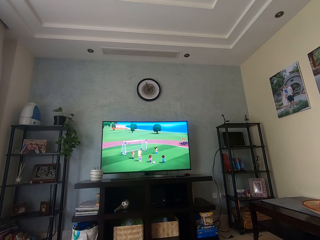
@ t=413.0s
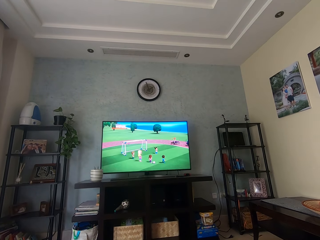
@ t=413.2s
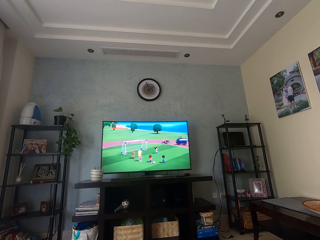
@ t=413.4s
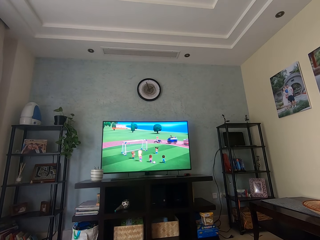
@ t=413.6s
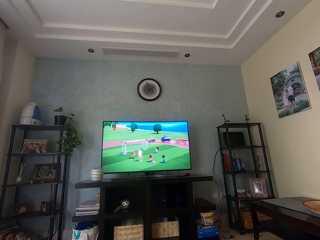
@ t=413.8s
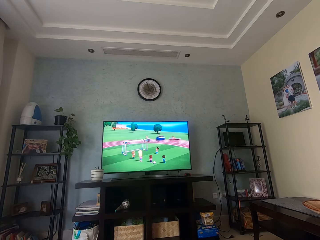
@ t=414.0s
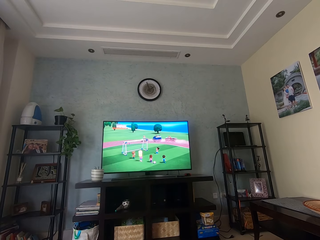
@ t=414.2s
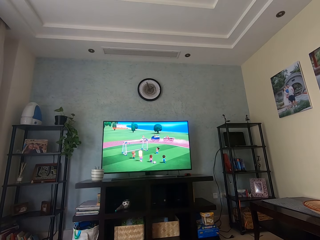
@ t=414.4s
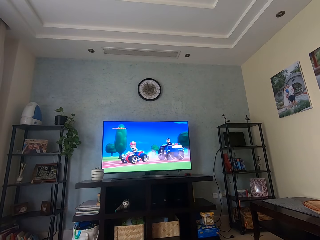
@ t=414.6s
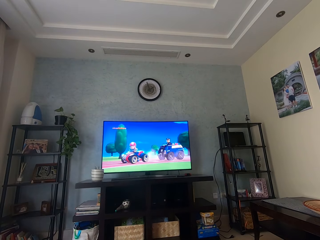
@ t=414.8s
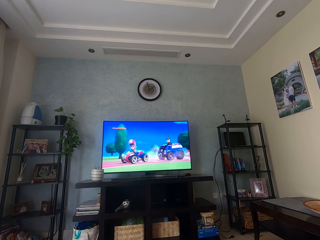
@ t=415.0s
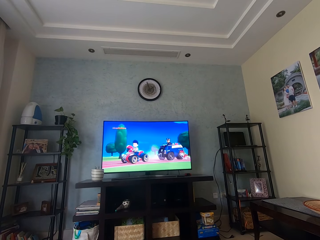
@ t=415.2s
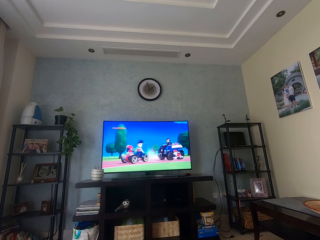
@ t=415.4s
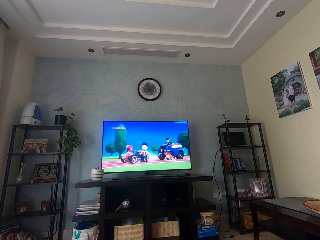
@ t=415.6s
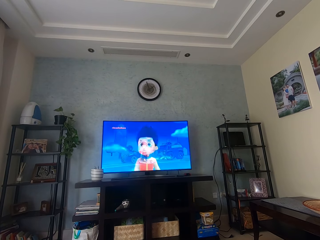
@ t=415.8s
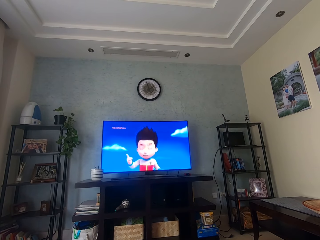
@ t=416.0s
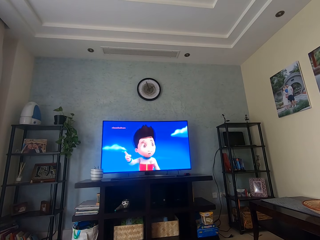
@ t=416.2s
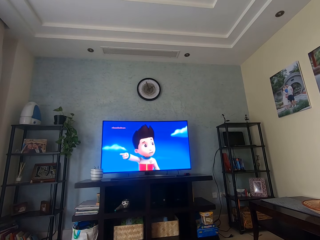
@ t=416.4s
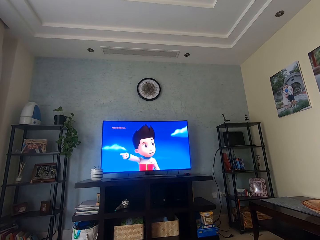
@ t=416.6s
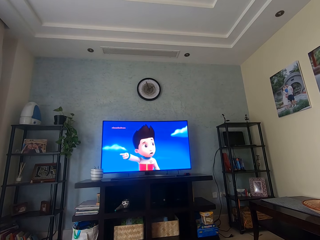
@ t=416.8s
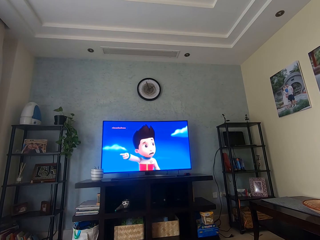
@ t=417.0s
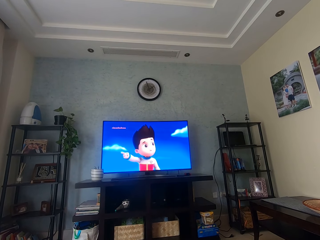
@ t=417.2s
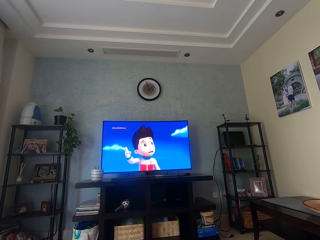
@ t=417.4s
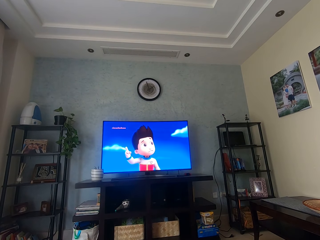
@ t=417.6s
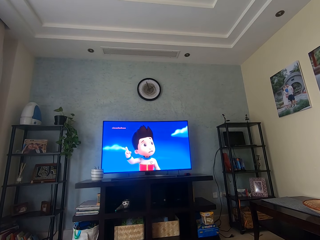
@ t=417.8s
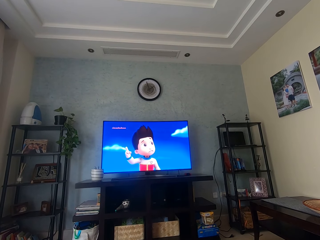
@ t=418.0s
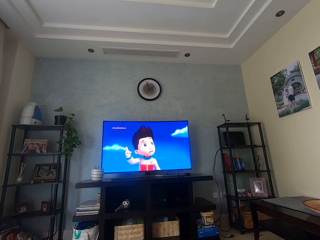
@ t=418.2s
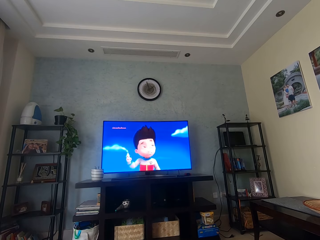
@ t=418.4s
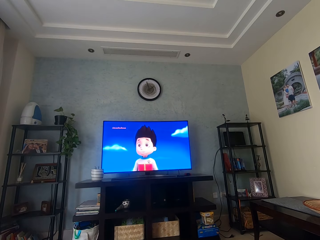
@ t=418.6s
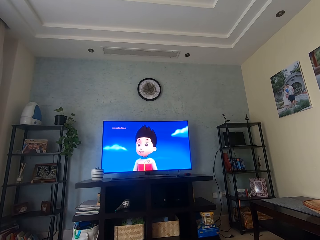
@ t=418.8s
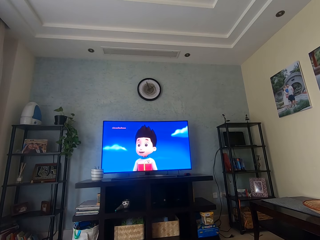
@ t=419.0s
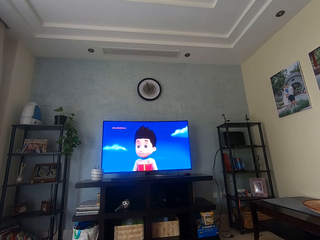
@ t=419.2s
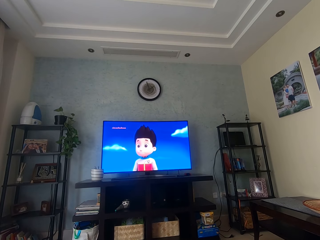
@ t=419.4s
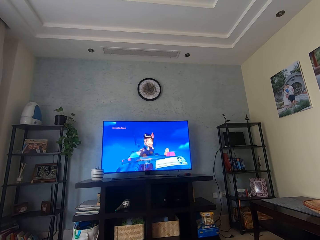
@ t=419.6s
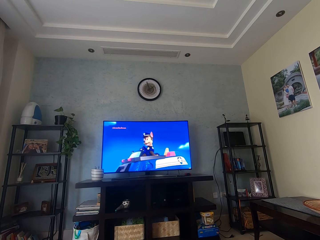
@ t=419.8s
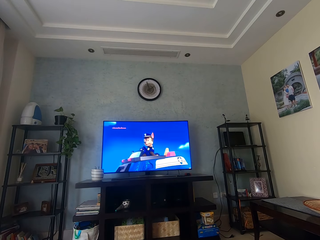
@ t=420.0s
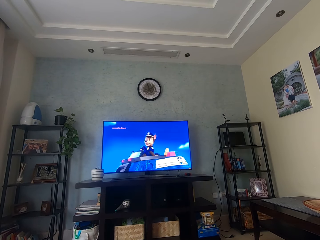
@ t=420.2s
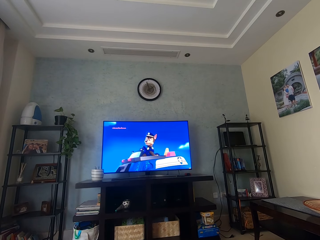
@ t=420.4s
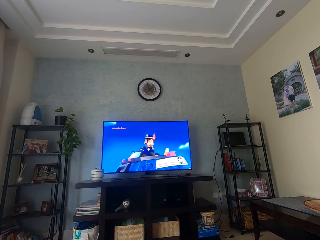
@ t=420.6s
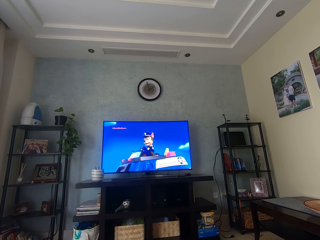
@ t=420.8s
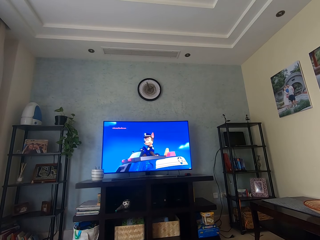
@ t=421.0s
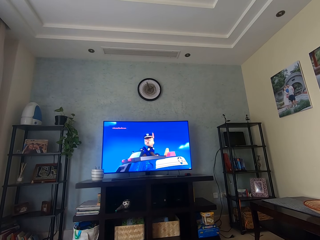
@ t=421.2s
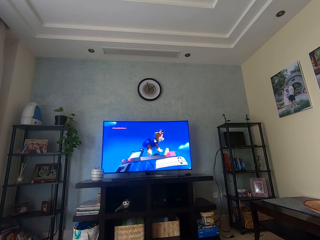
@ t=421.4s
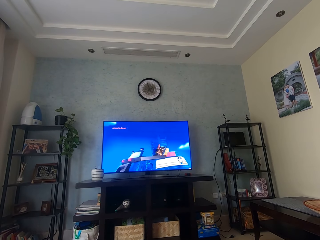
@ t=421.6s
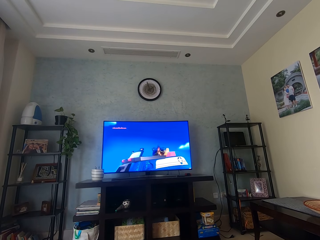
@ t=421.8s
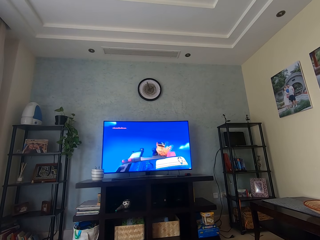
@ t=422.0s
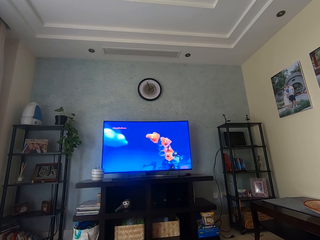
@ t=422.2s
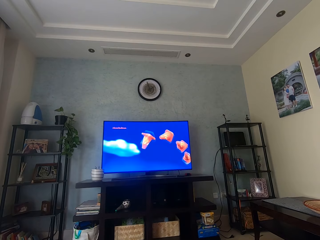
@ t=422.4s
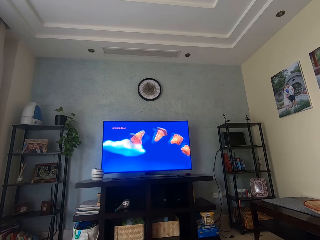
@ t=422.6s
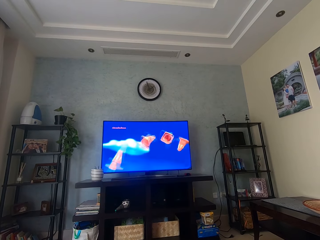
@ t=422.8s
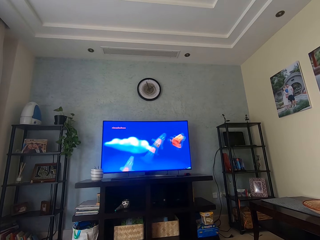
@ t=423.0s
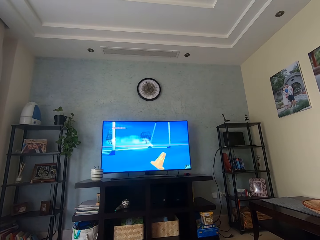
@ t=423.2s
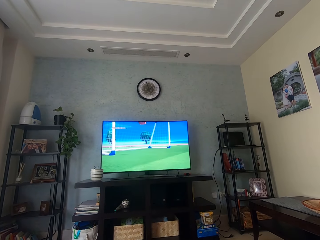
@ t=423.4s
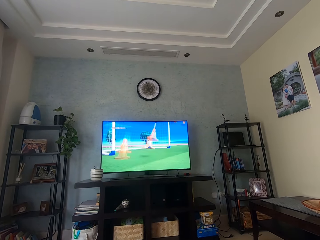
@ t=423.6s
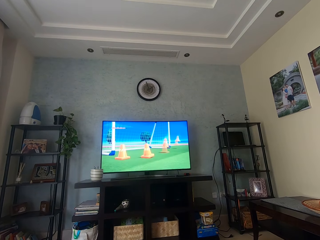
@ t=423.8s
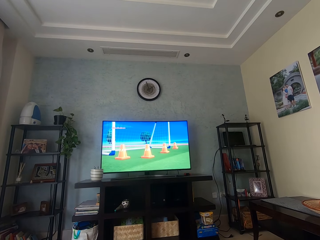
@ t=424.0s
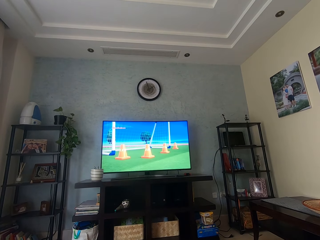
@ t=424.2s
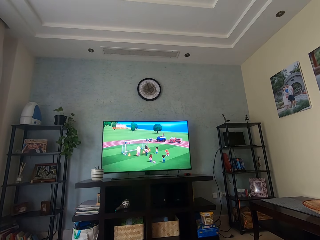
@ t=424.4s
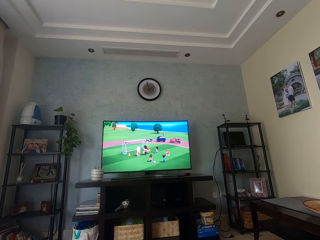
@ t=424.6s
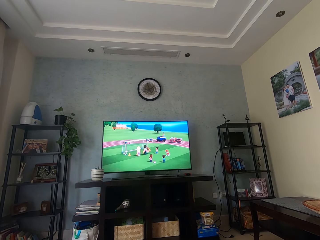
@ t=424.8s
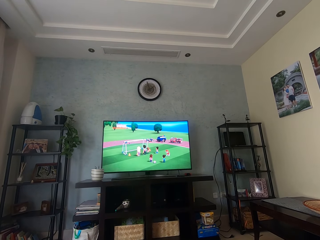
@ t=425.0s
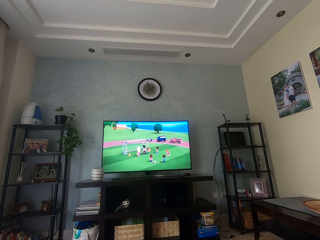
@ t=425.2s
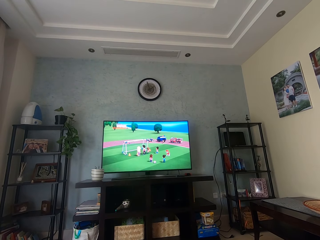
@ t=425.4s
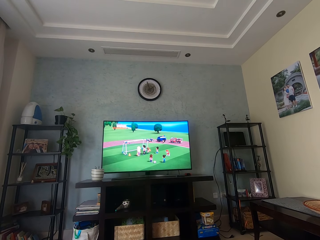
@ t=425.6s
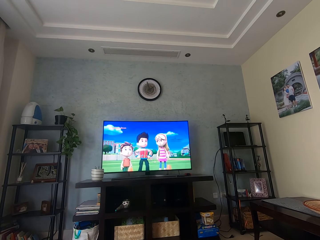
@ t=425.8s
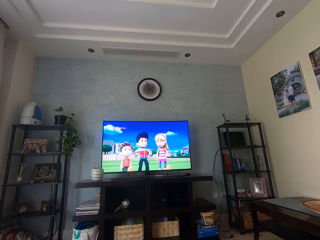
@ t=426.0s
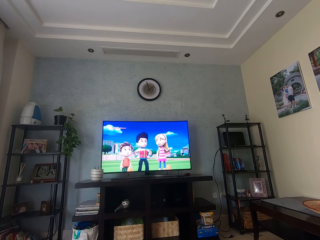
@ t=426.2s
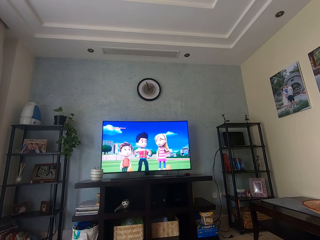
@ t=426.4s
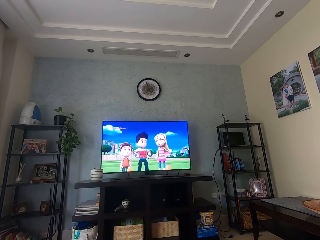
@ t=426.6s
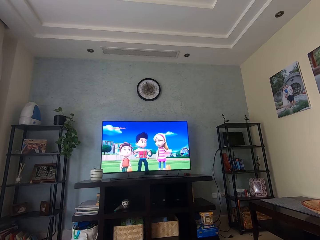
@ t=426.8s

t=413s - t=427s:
The camera wearer watches television. They watch television again.

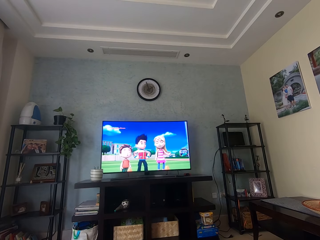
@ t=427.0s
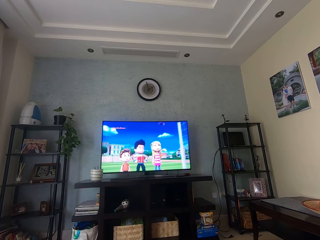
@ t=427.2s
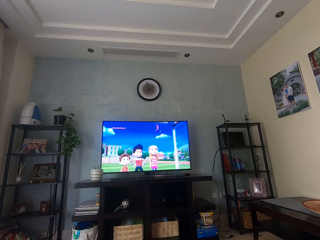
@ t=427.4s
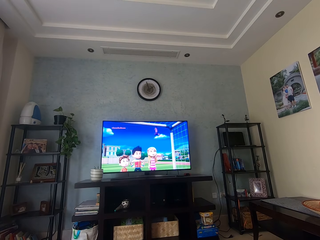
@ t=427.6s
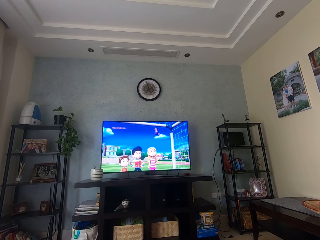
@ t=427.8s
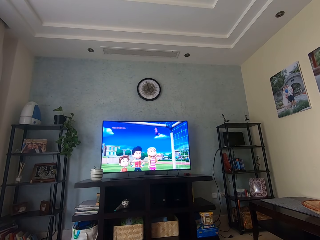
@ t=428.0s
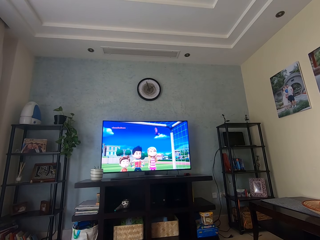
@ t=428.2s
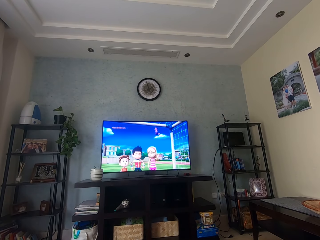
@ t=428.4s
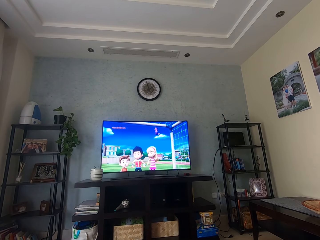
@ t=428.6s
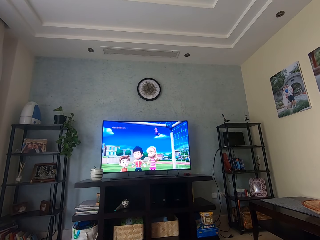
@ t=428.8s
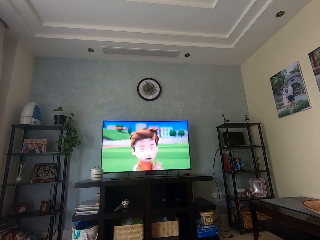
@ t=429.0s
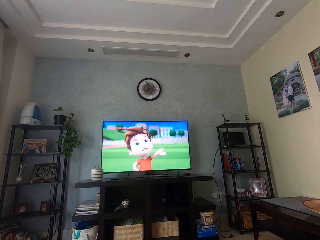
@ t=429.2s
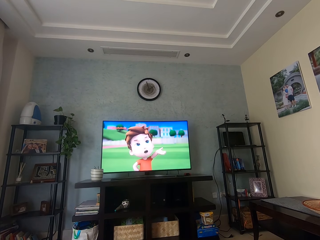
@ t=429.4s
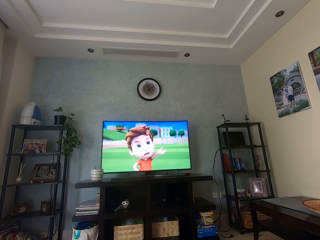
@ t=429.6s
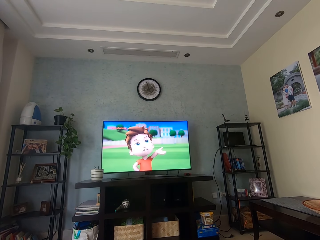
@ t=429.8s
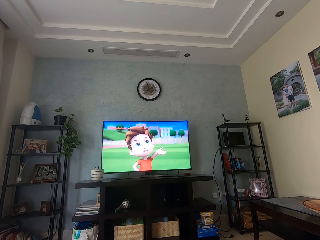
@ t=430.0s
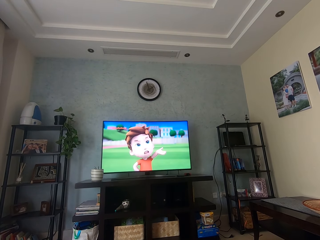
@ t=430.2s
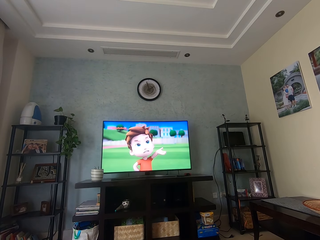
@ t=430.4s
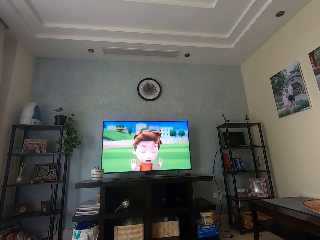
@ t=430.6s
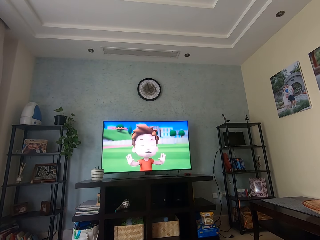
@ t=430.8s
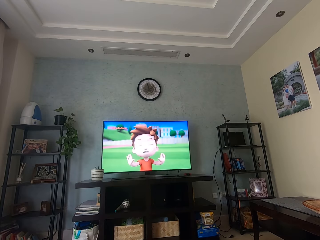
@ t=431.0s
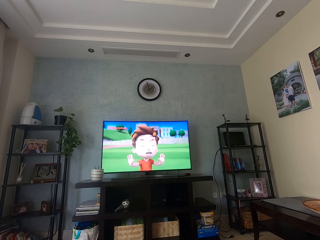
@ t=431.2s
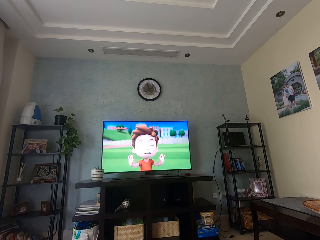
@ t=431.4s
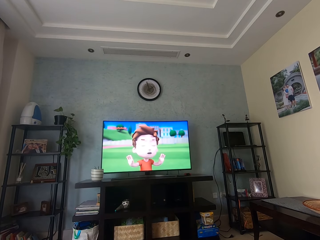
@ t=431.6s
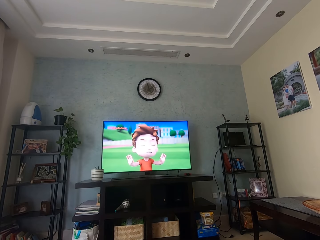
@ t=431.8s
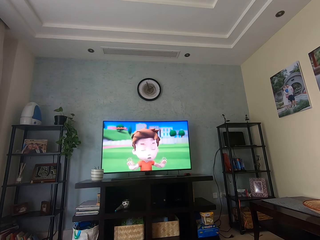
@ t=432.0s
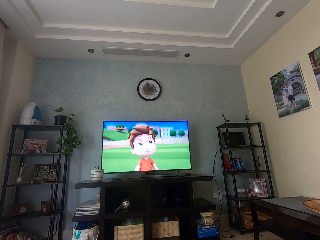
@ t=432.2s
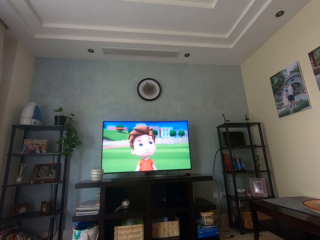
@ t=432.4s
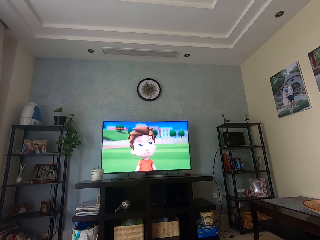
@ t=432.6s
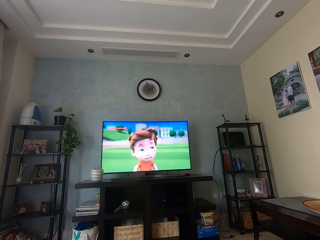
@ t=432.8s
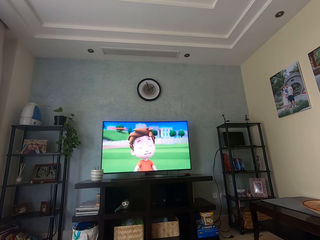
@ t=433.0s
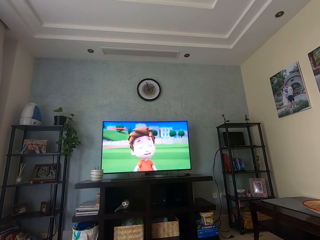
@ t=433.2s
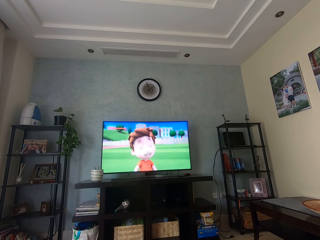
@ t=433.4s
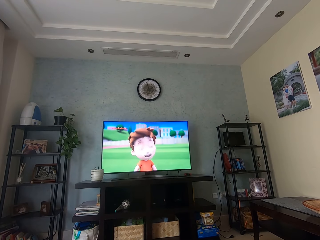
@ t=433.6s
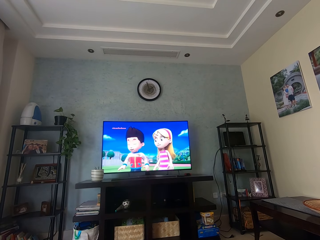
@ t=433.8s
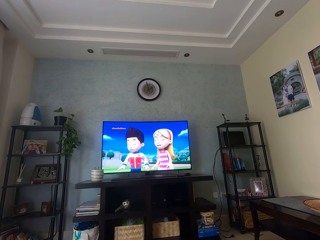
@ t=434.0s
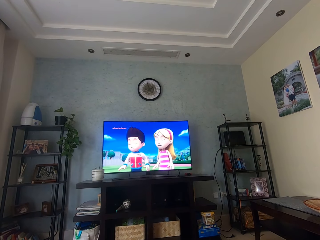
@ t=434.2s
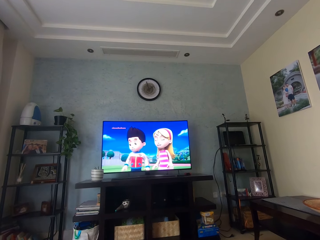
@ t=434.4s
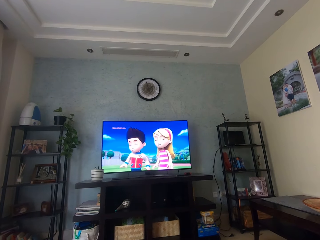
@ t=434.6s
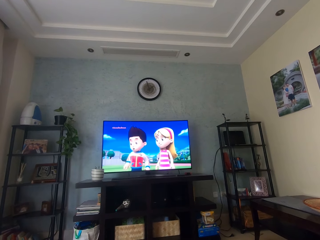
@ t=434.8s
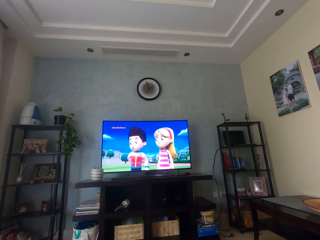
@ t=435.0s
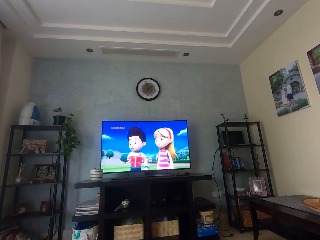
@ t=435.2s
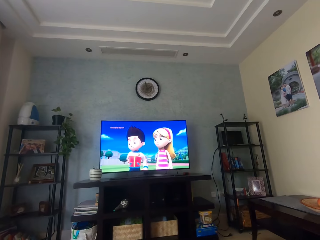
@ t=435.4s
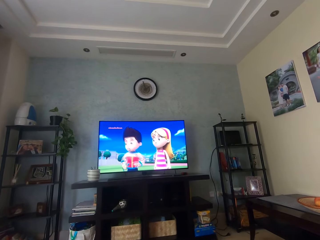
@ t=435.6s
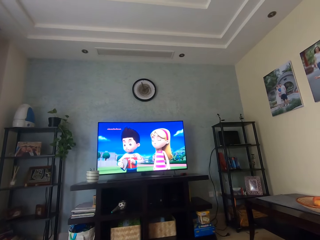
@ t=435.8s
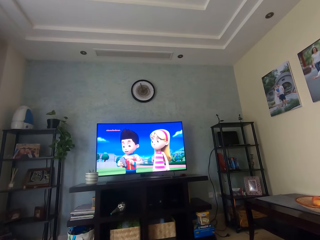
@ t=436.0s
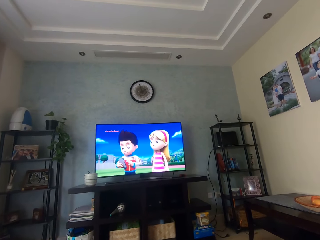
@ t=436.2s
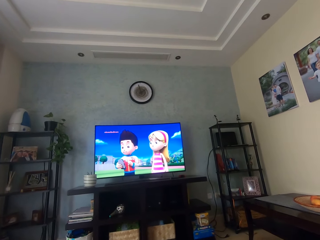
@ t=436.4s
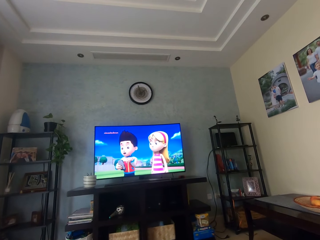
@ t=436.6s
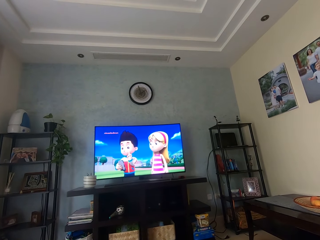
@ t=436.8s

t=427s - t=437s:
The camera wearer watches television.
